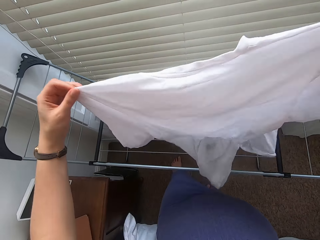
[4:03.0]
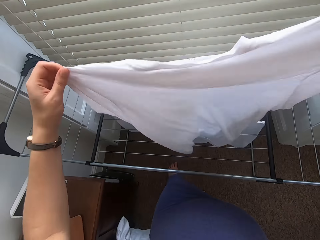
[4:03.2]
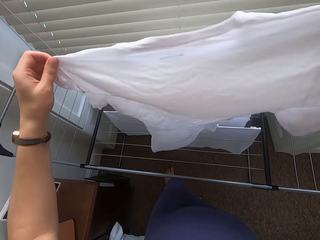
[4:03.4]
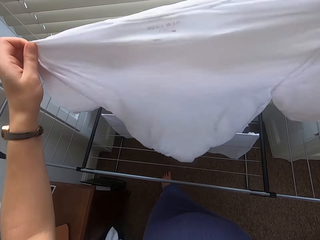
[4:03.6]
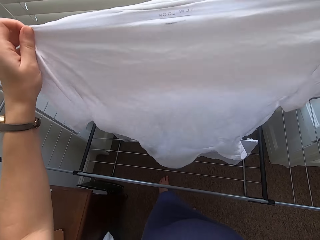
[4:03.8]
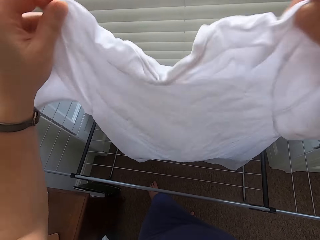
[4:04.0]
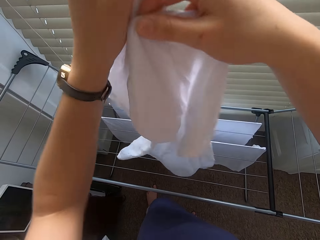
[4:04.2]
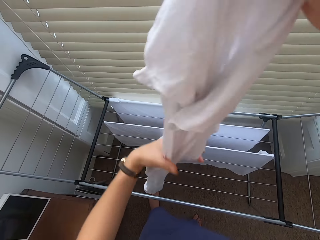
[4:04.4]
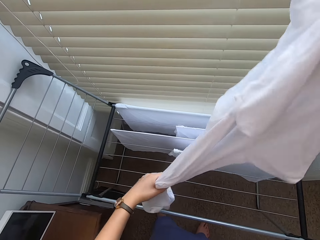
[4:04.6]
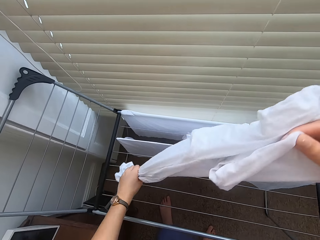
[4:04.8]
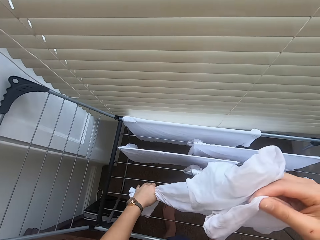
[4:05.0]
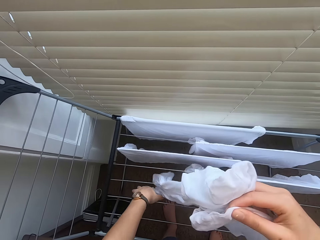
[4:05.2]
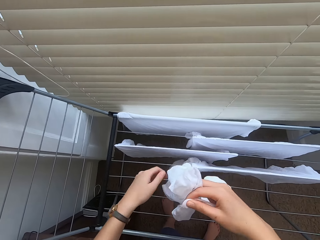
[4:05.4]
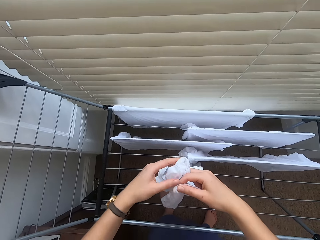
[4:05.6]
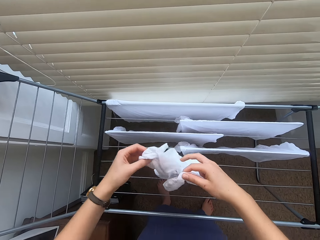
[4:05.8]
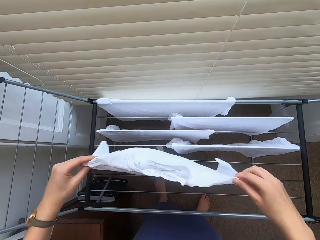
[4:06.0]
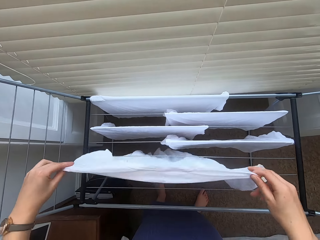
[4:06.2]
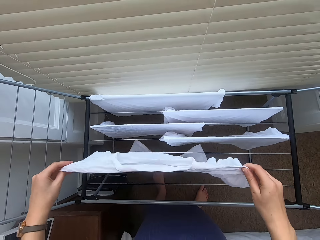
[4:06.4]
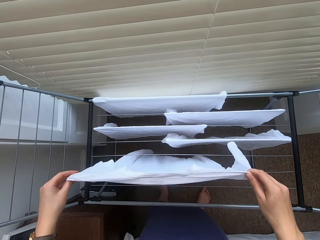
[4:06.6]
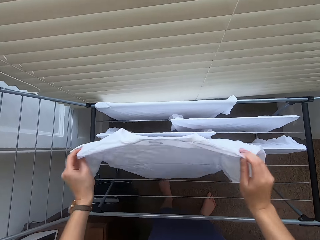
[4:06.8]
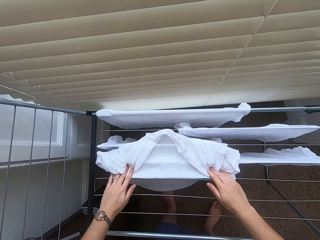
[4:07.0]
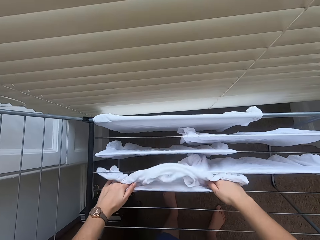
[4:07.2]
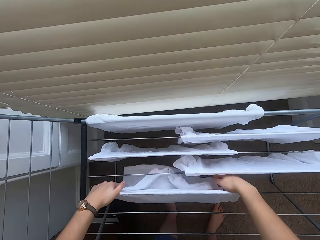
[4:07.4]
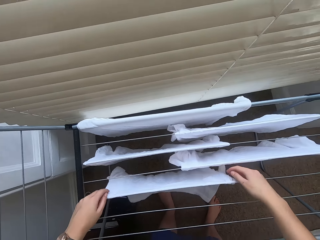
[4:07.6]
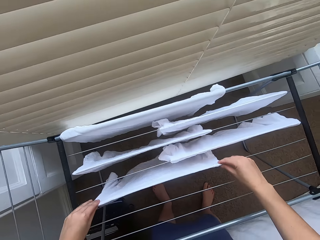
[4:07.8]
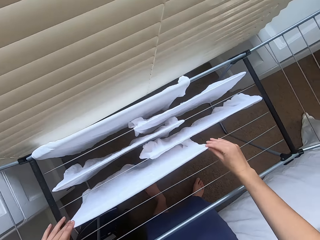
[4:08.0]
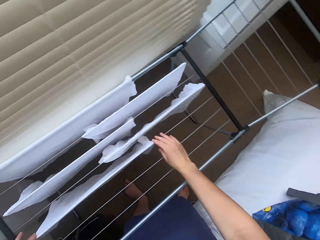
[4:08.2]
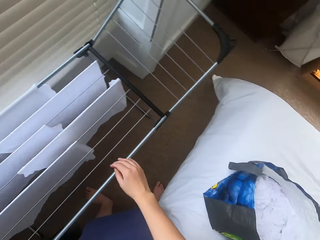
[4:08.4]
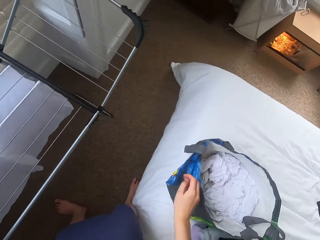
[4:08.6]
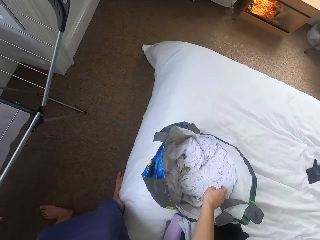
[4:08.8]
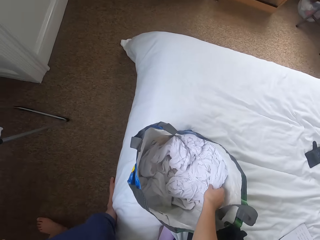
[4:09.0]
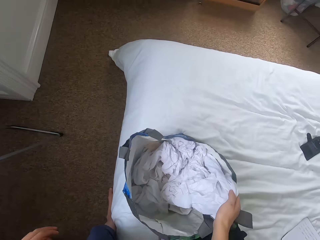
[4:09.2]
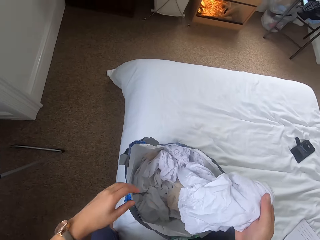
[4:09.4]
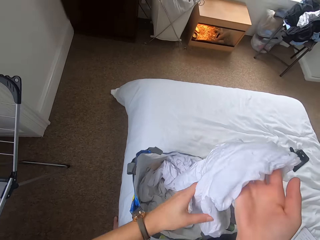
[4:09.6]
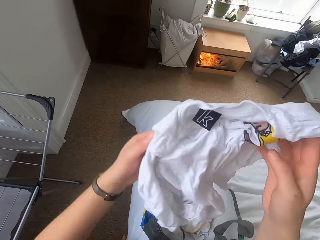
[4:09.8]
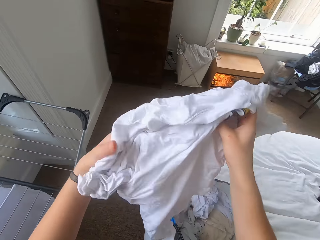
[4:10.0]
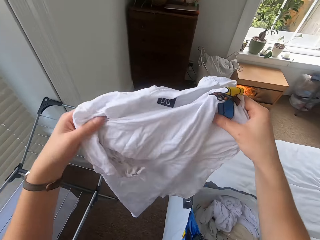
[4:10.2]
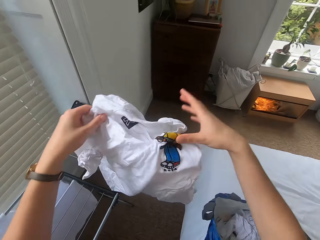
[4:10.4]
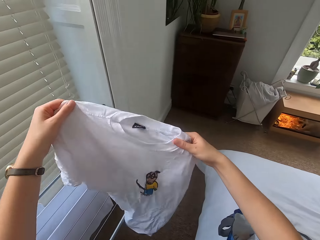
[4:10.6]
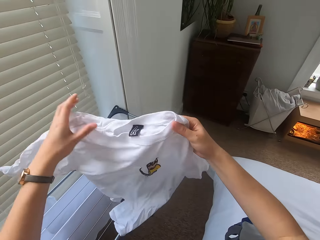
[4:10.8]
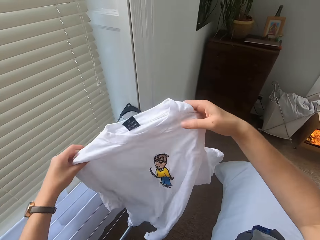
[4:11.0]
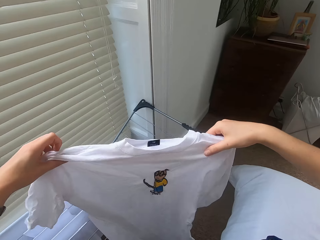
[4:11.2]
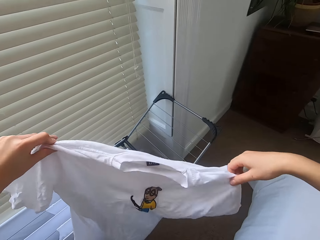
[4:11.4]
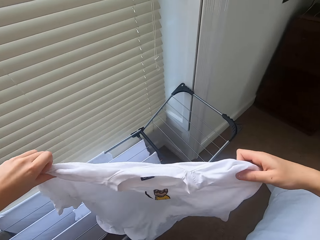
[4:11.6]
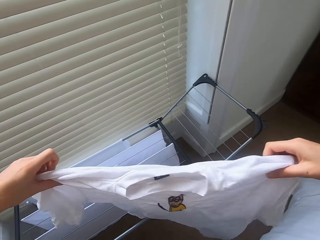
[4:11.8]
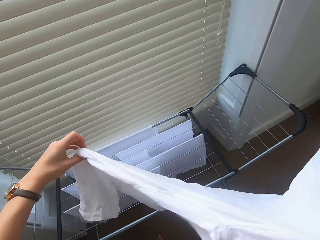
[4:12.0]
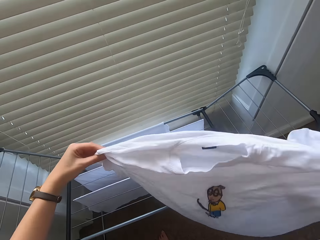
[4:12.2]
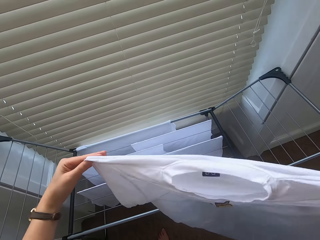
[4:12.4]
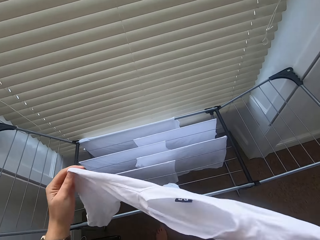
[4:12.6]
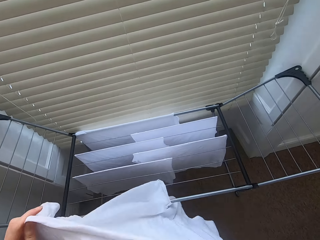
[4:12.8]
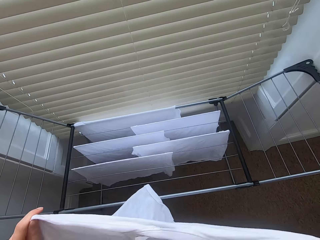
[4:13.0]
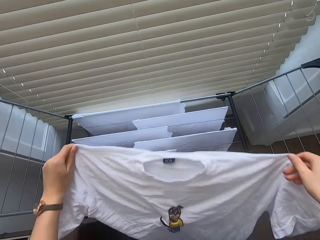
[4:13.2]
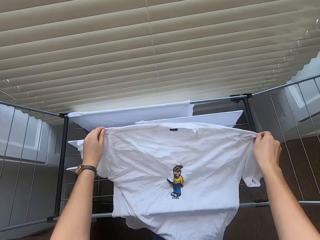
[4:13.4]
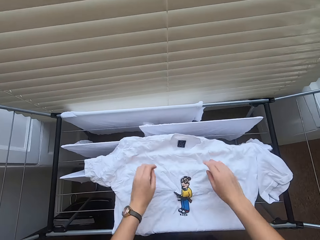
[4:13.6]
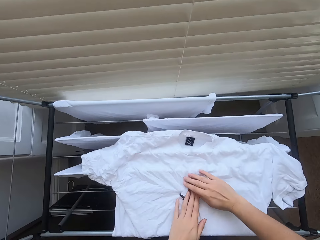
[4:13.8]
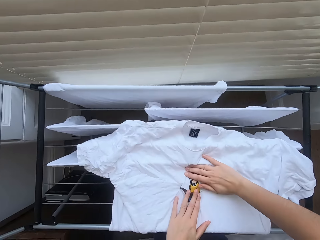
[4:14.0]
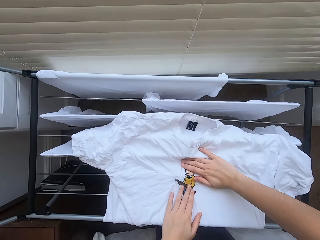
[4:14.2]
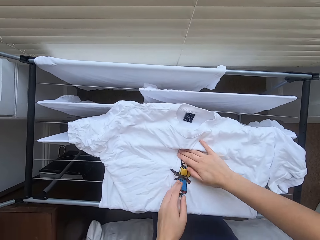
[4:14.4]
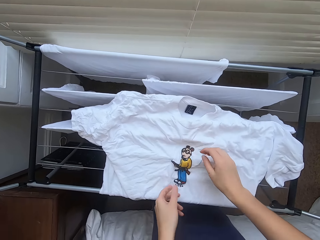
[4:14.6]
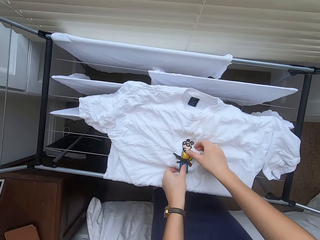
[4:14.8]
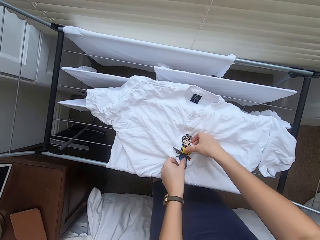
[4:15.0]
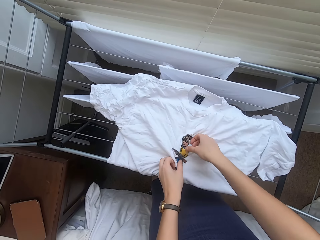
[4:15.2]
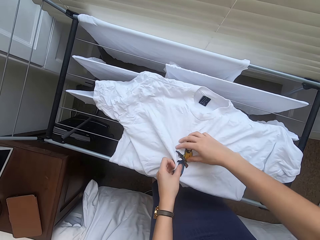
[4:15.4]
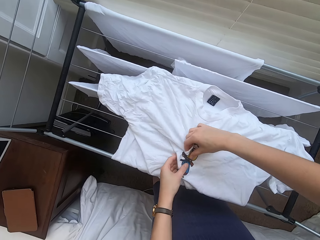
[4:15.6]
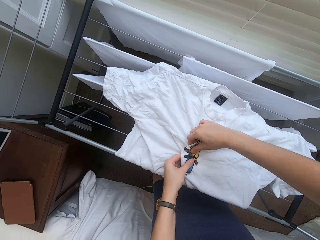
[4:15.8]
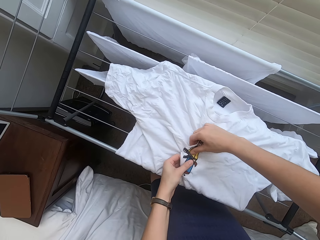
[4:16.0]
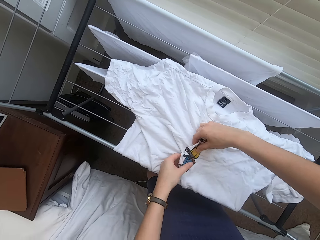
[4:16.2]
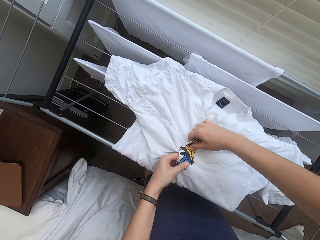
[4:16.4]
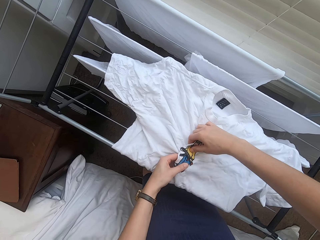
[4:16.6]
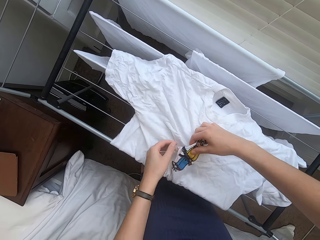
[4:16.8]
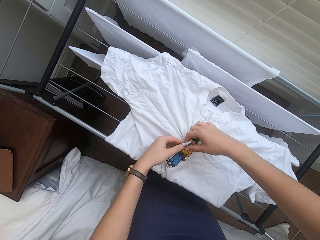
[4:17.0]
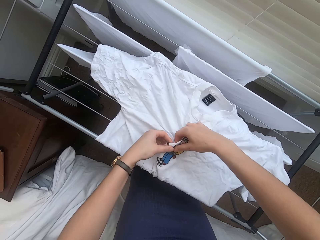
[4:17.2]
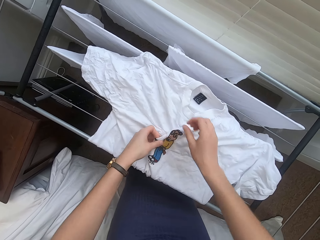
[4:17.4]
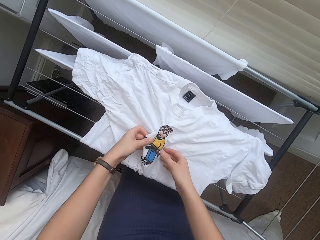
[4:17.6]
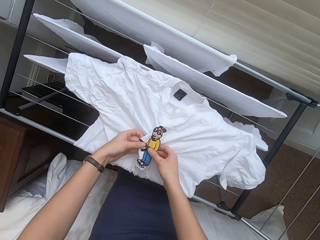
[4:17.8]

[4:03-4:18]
The camera wearer hangs the cloth on the cloth line. They remove the cloth from the bag. They hang the cloth on the cloth line. They straighten the cloth.

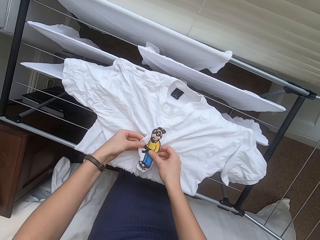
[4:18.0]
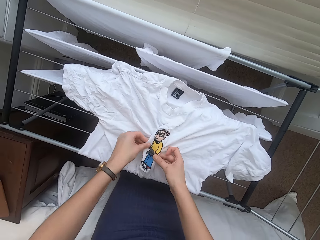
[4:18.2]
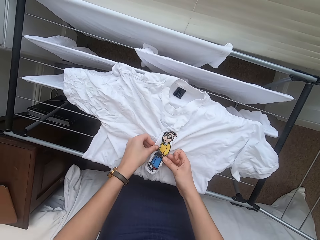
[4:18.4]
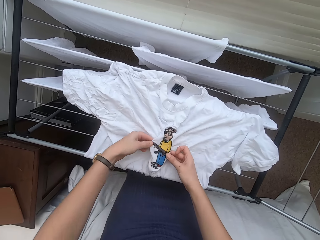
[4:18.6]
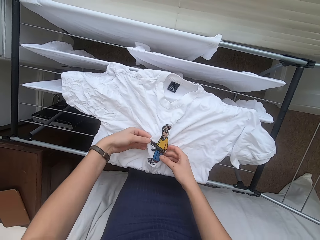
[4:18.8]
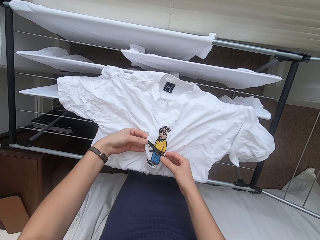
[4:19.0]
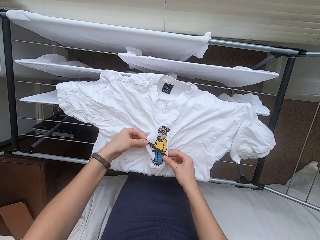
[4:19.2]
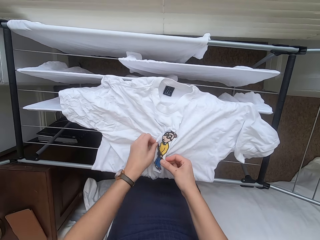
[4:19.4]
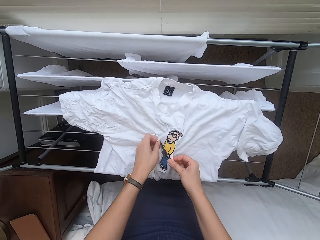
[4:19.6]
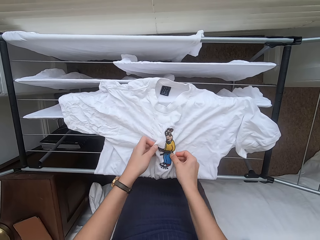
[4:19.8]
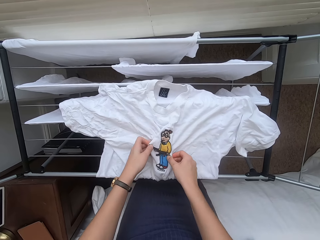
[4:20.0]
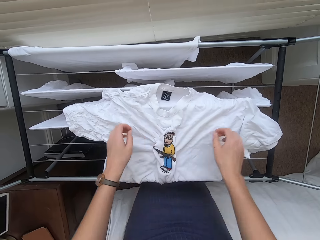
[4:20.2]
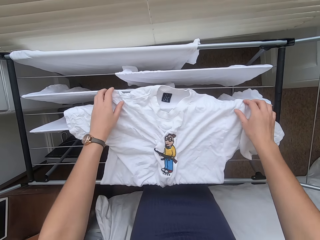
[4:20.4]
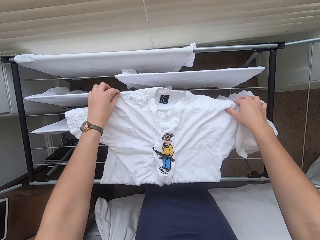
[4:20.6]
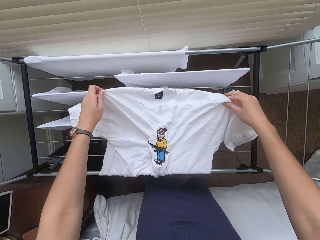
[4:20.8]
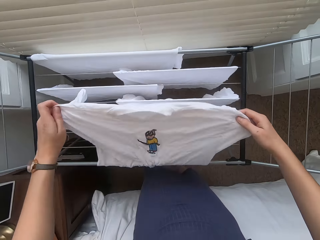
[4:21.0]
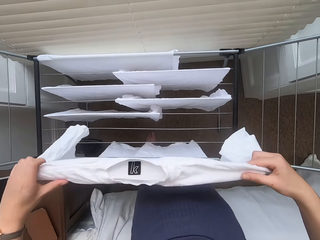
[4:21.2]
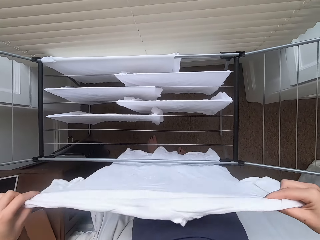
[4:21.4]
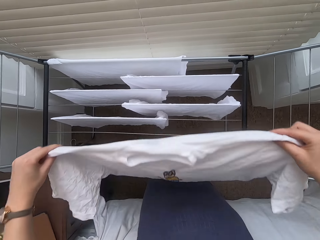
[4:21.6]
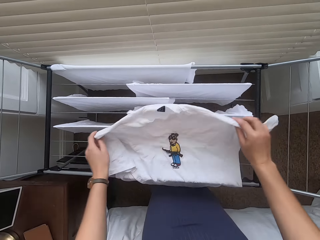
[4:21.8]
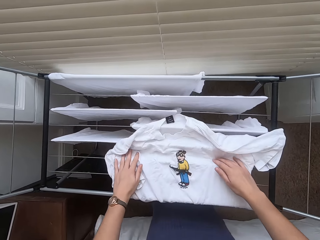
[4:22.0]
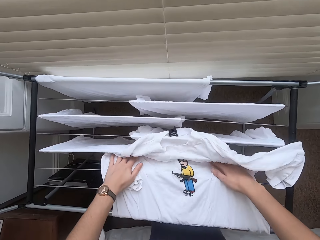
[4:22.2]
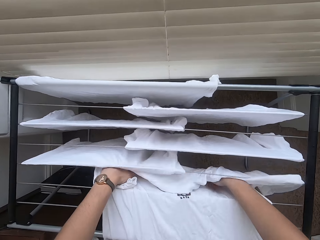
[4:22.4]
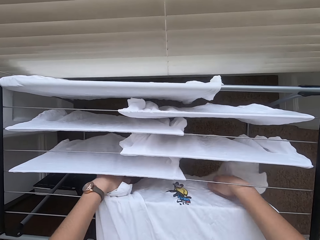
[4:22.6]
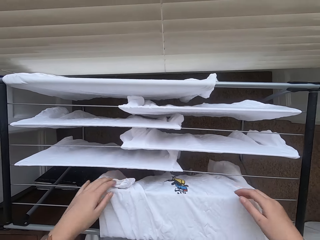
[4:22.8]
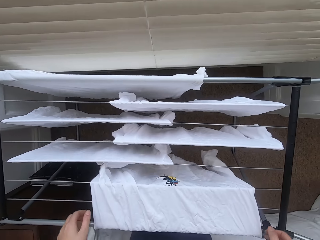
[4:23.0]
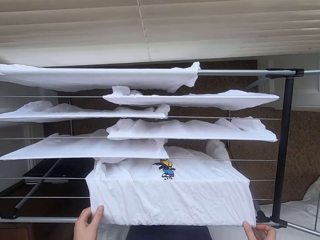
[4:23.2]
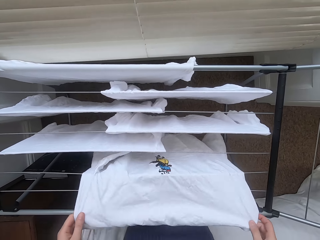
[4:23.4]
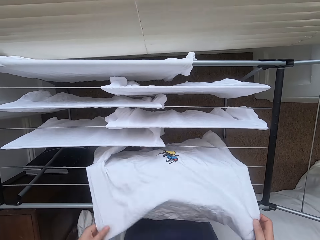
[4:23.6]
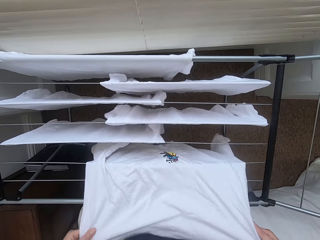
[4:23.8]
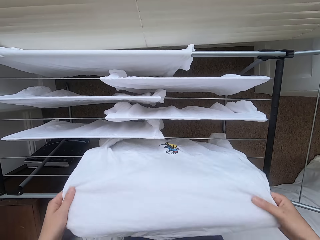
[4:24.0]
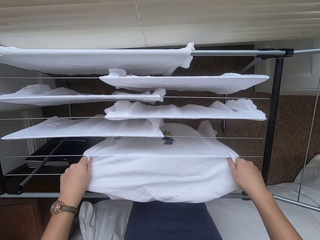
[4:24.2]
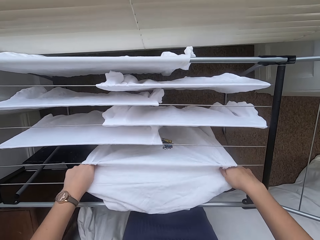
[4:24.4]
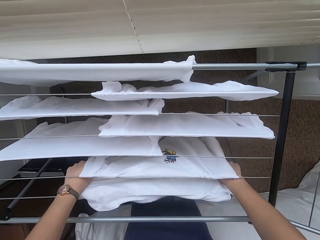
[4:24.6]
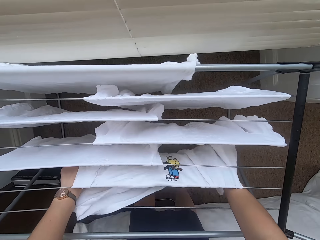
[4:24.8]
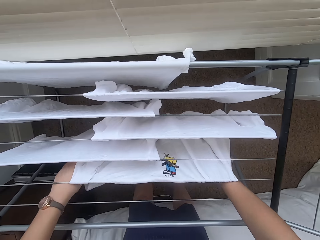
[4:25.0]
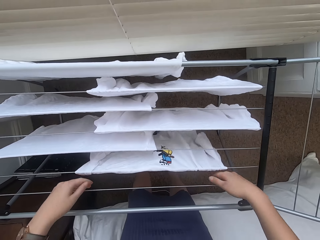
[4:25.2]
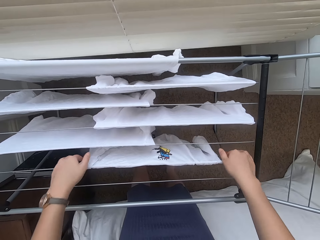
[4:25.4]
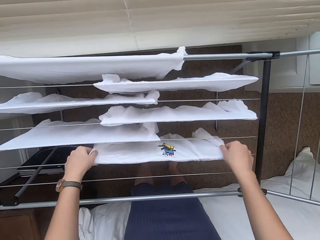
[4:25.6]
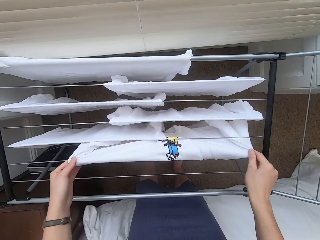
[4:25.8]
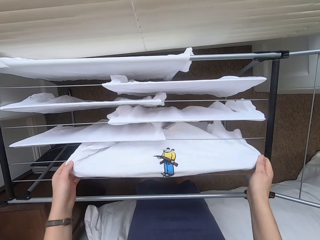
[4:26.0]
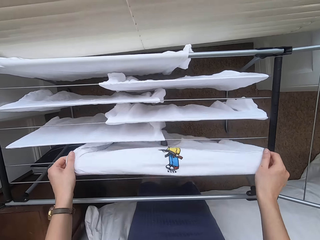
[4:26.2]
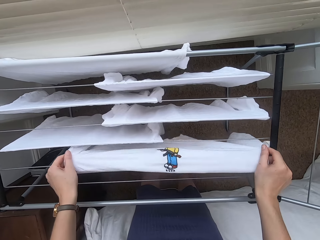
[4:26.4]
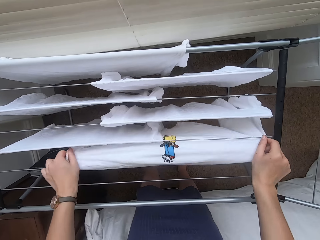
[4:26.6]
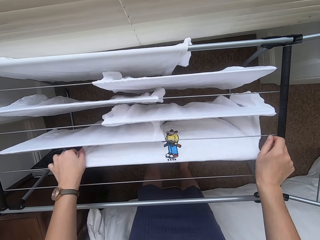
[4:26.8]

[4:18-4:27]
The camera wearer hangs the cloth on the cloth line.
